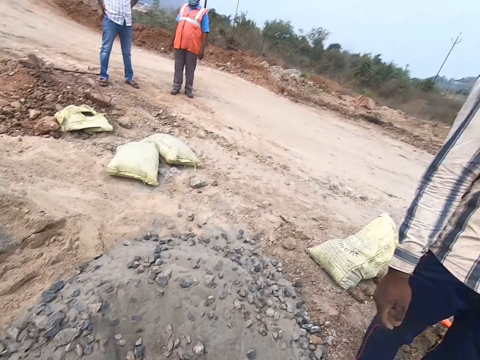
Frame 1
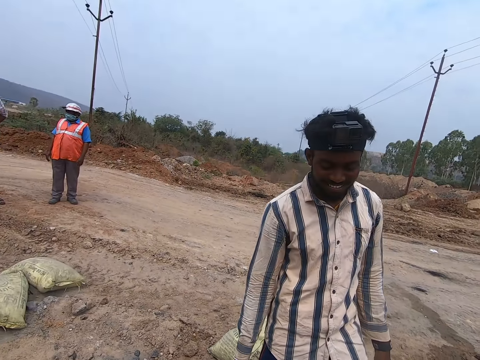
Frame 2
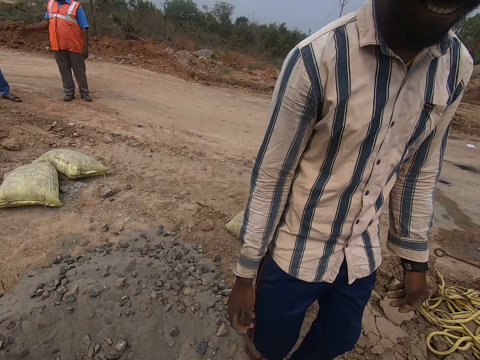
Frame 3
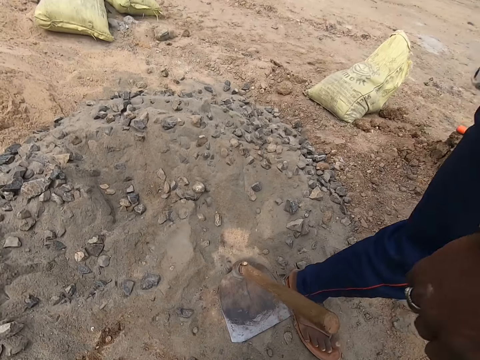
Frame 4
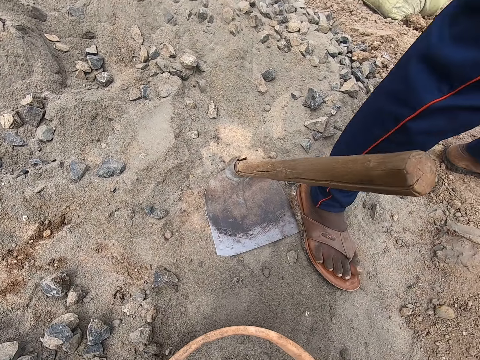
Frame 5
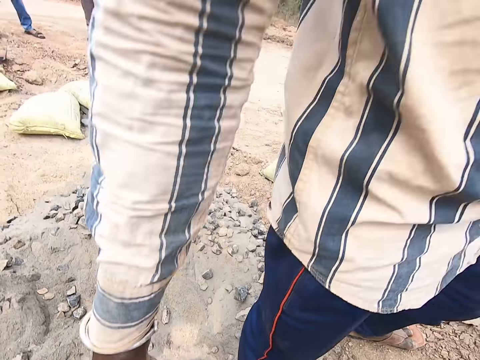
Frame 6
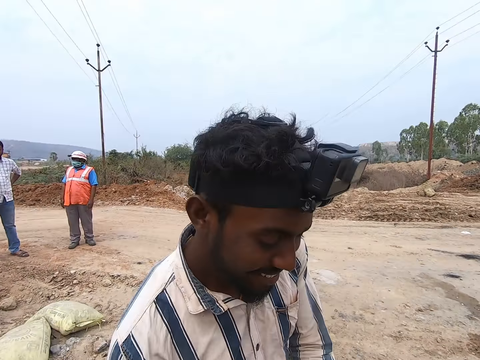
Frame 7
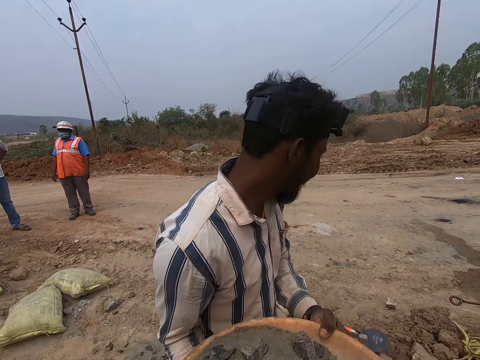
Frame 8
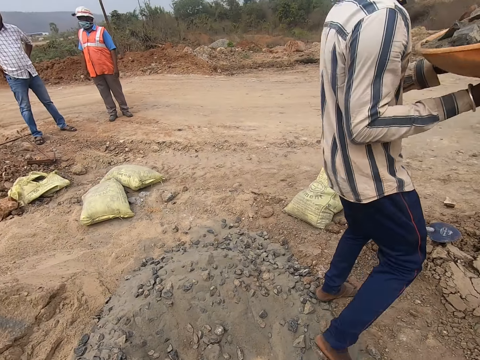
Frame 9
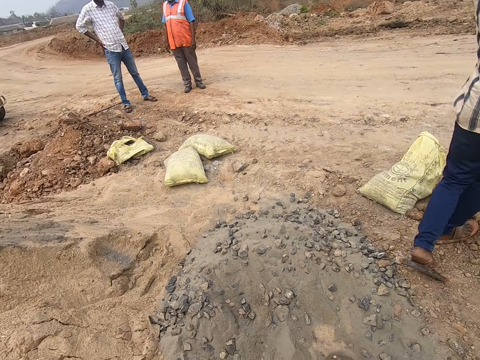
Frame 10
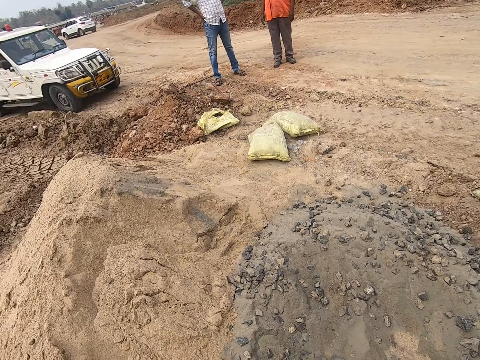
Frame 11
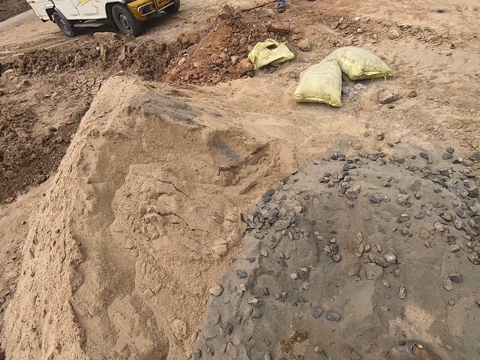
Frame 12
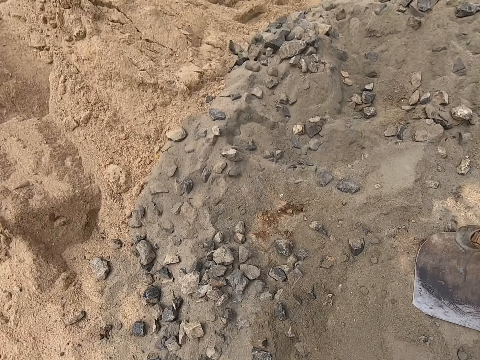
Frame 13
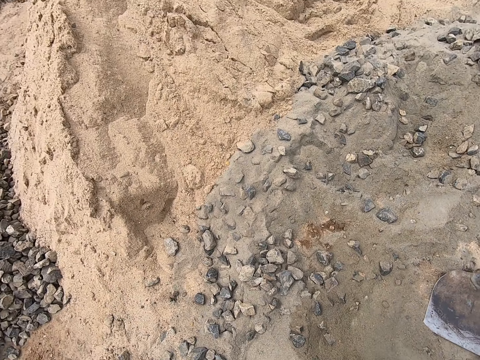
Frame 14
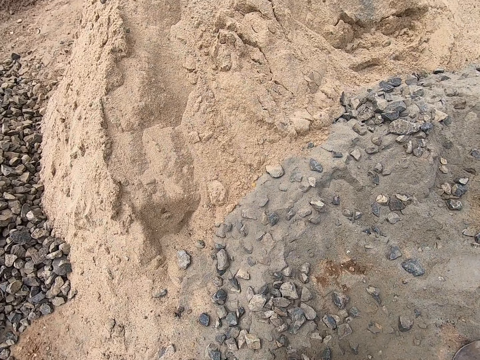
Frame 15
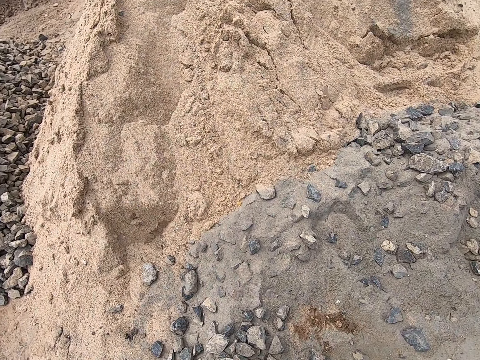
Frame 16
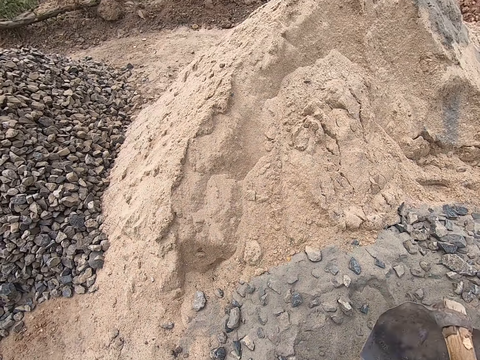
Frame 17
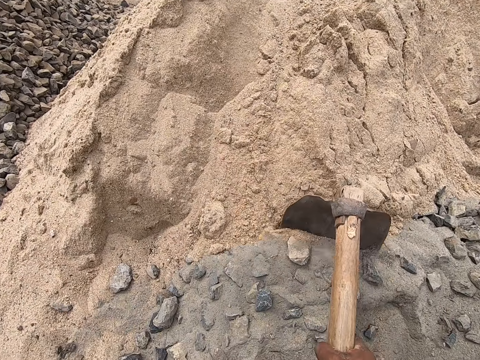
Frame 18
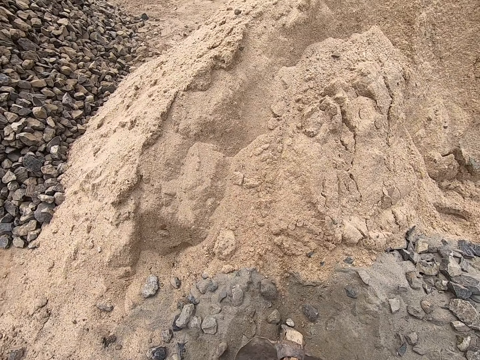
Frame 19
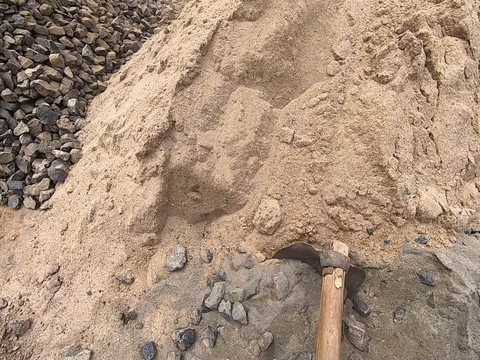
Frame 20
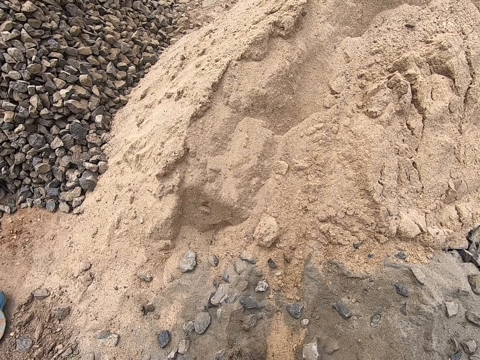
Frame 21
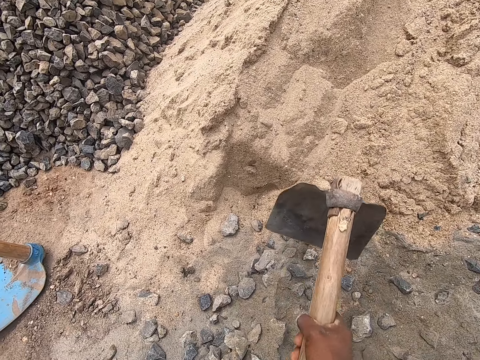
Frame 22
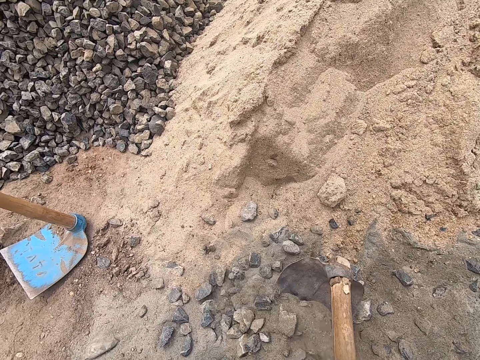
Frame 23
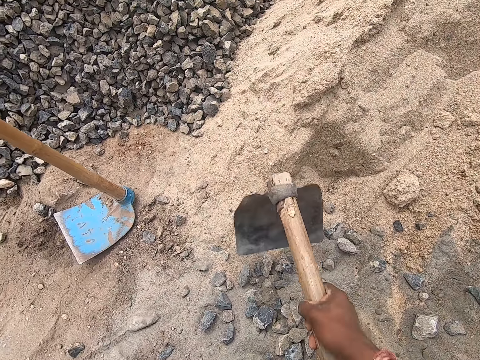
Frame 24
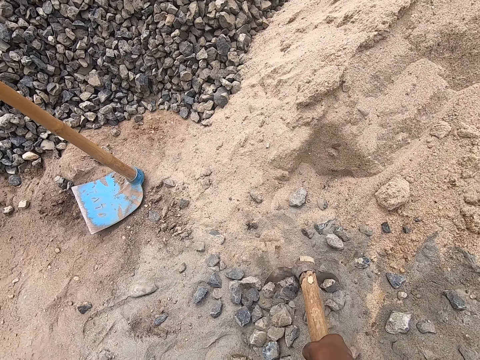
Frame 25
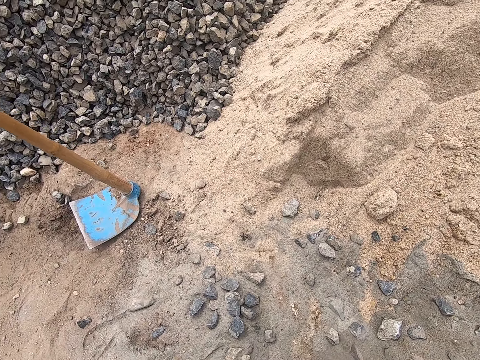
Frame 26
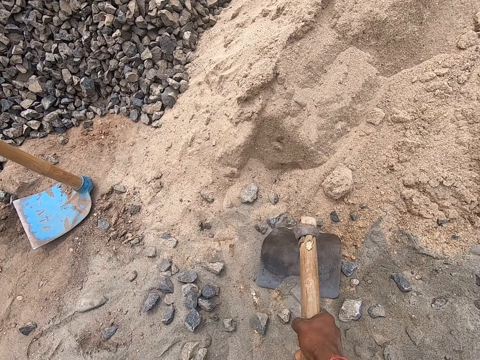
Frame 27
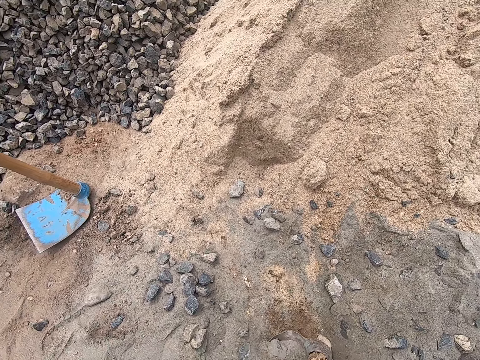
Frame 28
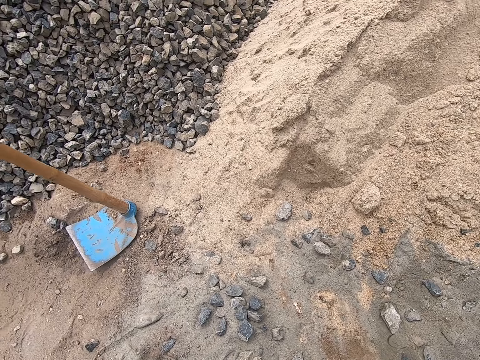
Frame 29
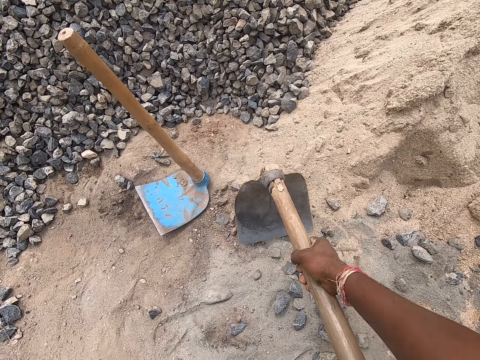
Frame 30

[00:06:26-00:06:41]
The camera wearer converses with a man. The man stands on the land. The camera wearer looks at the man. The man picks up the tray from the camera wearer. The camera wearer looks around. The man walks away. The camera wearer looks at the ballast. They collect the ballast with a hoe and pack sand in the tray.

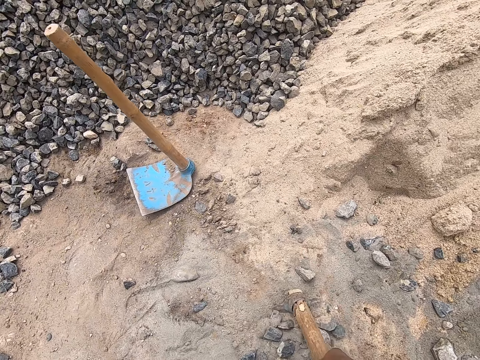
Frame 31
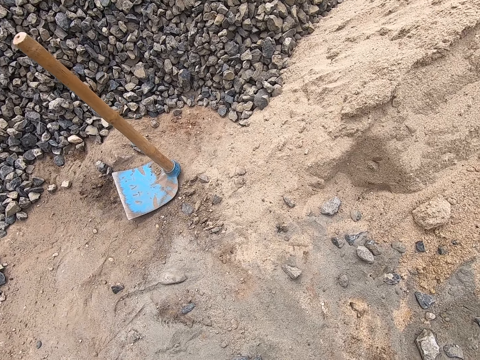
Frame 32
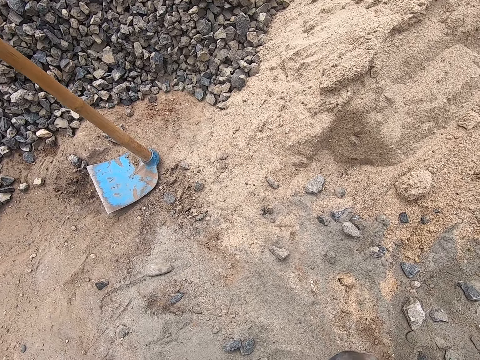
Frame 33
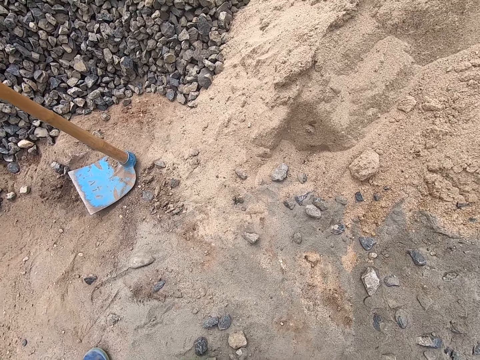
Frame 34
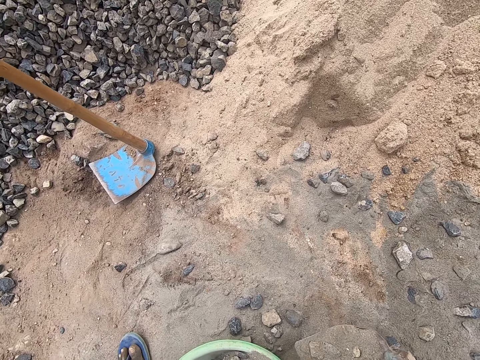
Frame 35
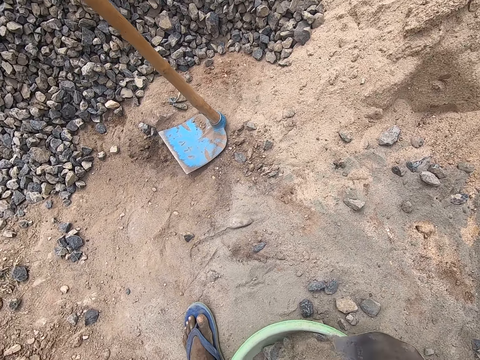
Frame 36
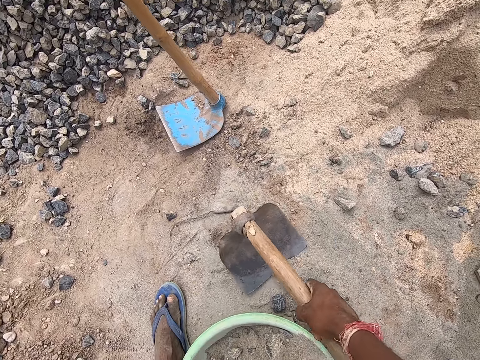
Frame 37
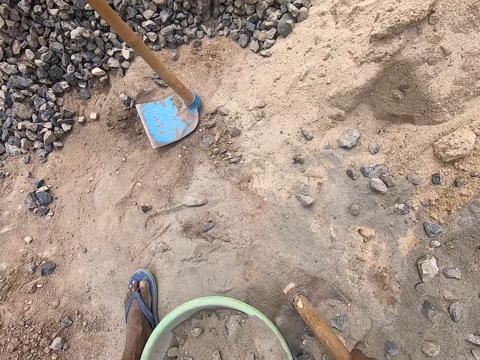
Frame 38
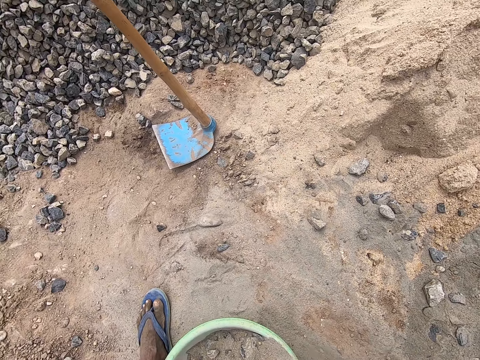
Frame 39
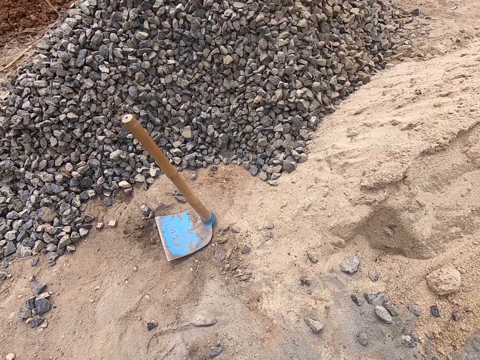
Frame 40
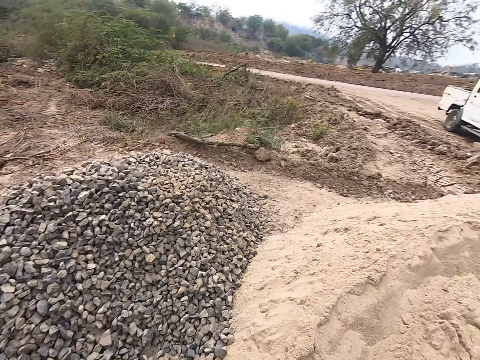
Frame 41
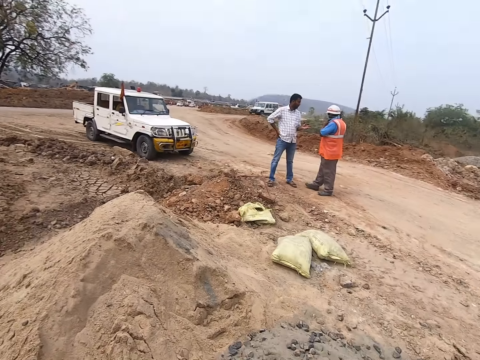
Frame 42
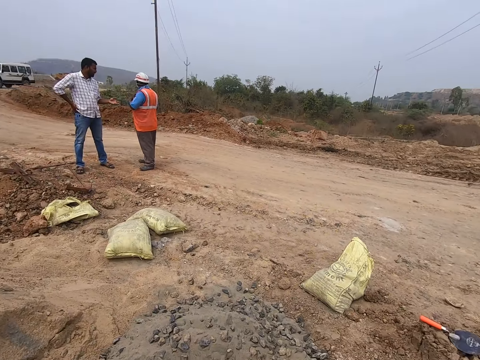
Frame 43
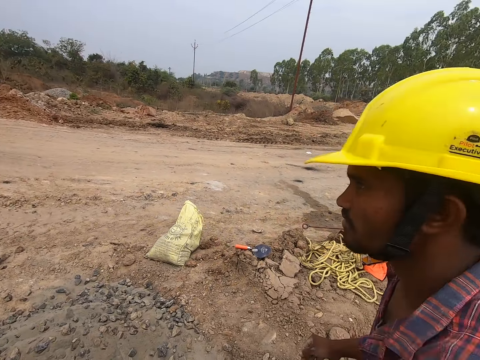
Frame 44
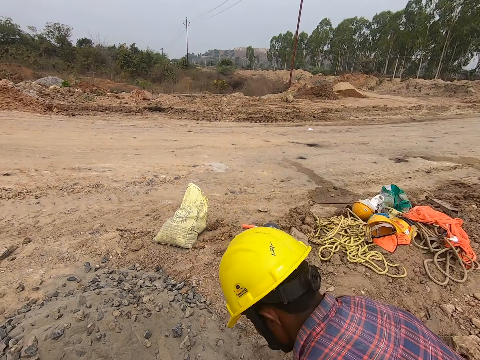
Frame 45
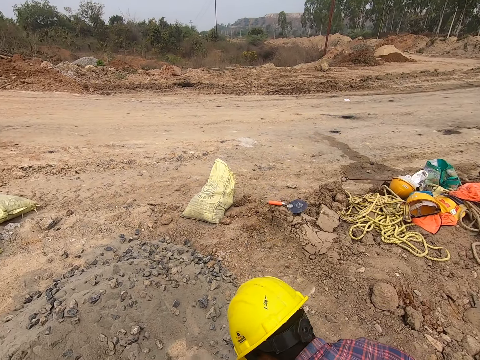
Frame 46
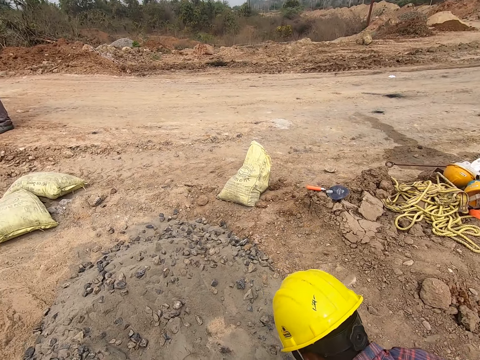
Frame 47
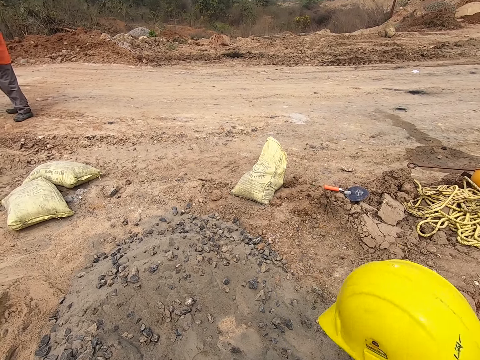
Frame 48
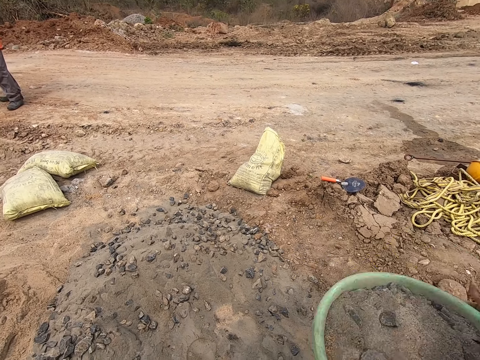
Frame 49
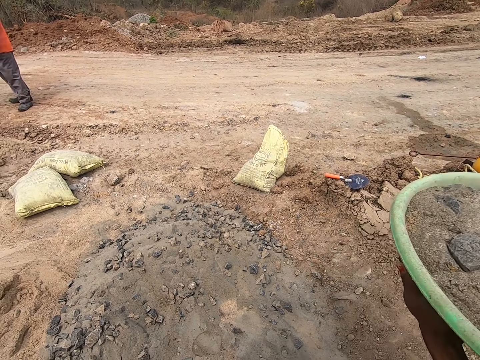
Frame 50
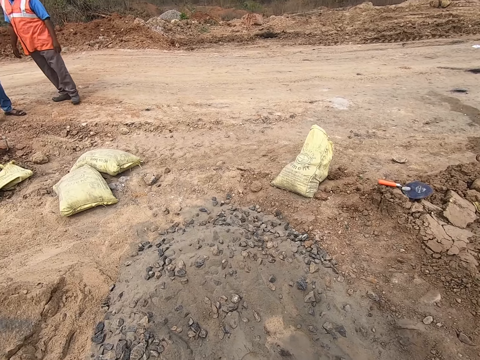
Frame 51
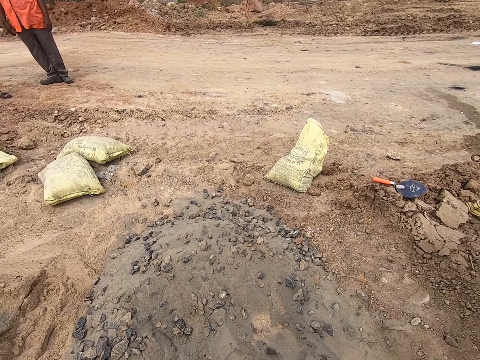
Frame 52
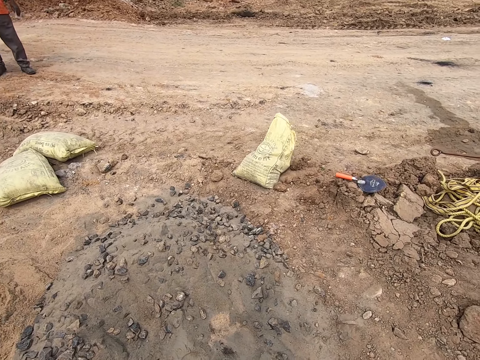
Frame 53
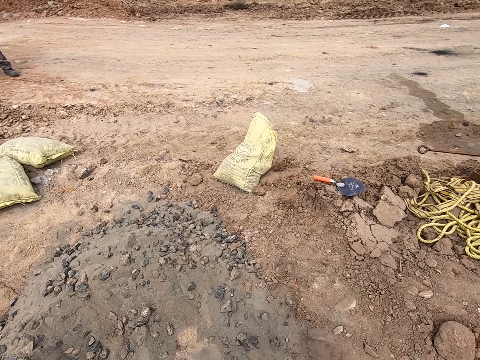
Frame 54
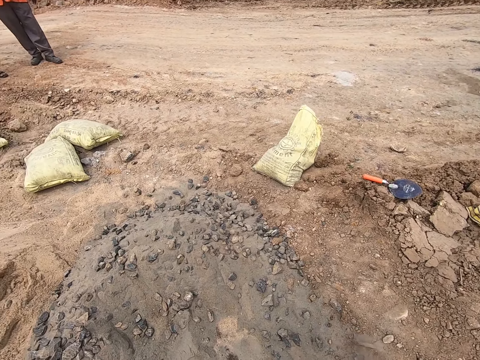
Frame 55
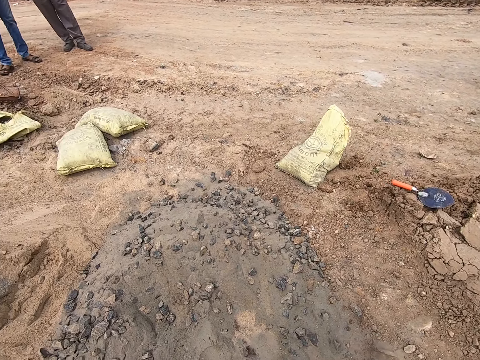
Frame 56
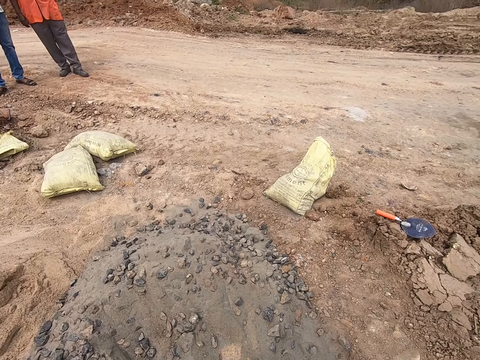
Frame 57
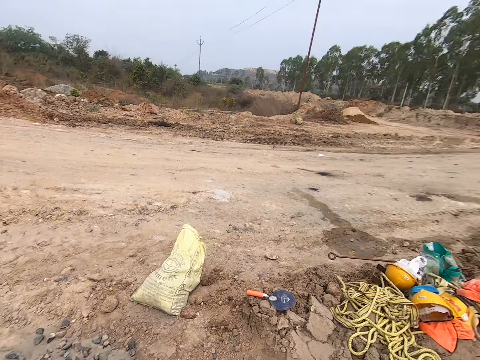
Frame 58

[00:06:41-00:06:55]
The camera wearer looks around. They converse with a man. The man lifts a container of ballast. The camera wearer looks around.
